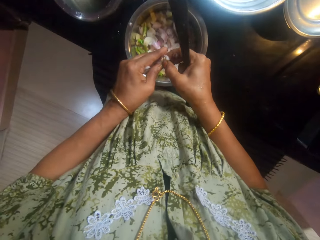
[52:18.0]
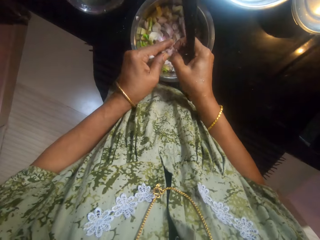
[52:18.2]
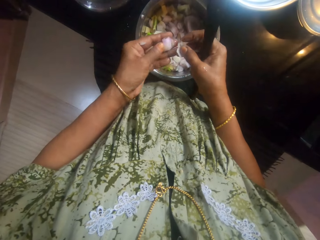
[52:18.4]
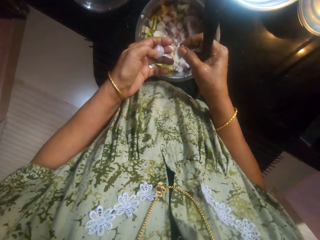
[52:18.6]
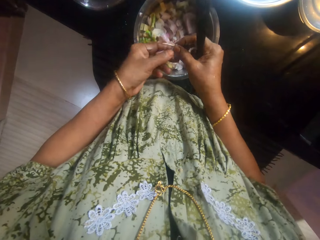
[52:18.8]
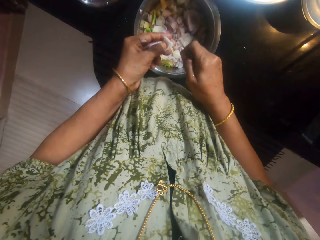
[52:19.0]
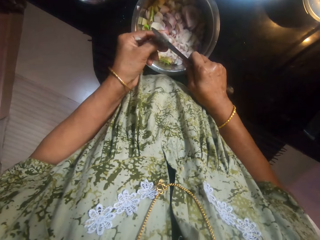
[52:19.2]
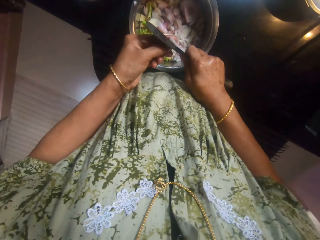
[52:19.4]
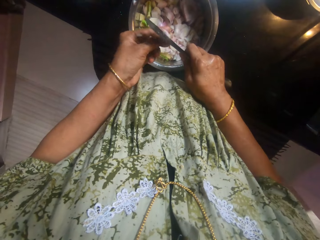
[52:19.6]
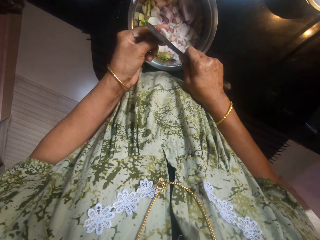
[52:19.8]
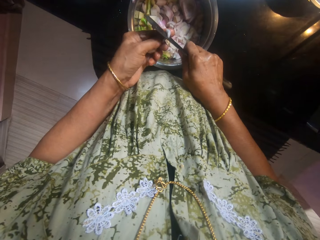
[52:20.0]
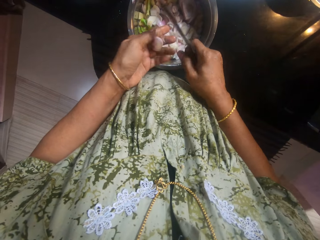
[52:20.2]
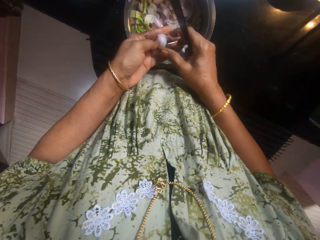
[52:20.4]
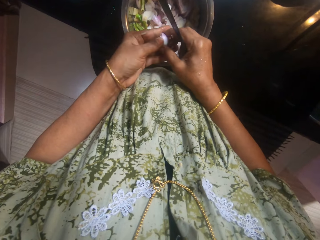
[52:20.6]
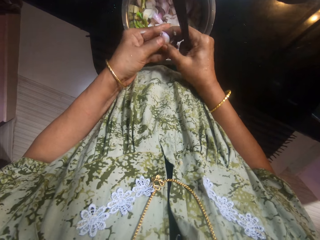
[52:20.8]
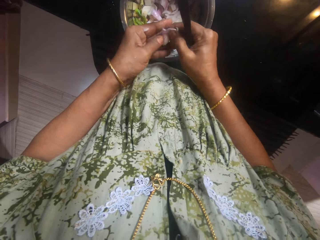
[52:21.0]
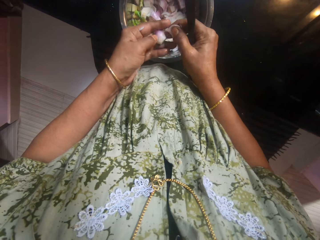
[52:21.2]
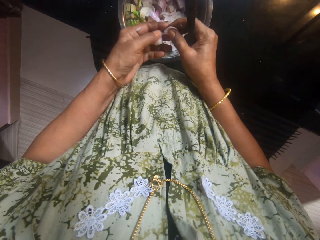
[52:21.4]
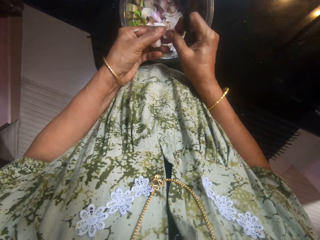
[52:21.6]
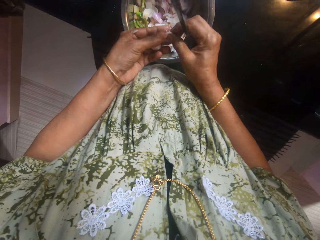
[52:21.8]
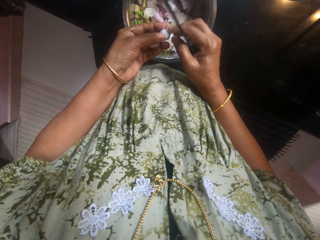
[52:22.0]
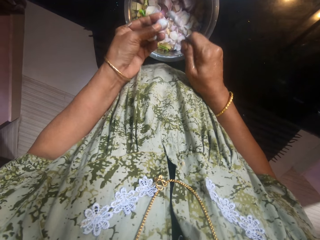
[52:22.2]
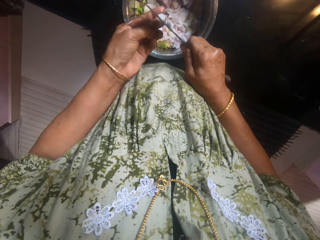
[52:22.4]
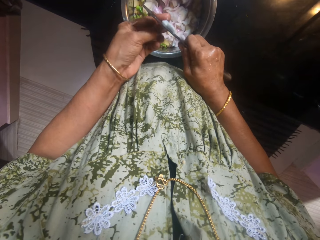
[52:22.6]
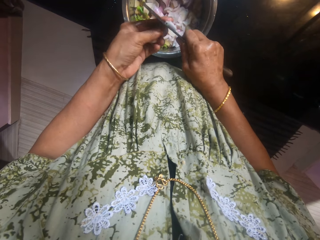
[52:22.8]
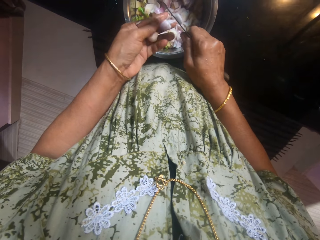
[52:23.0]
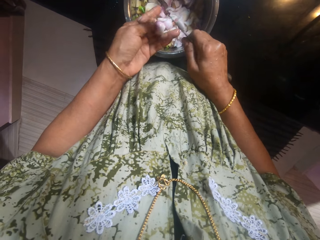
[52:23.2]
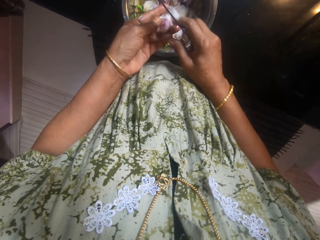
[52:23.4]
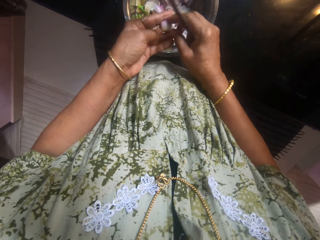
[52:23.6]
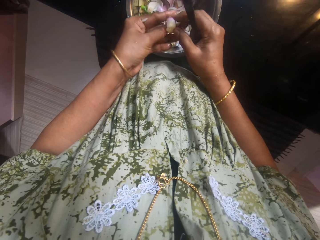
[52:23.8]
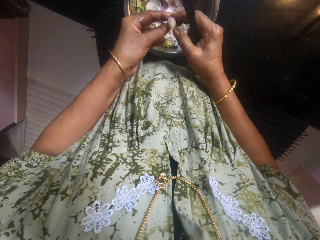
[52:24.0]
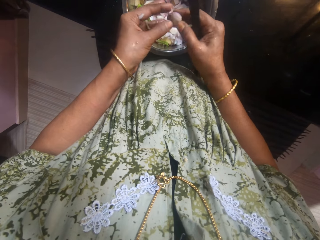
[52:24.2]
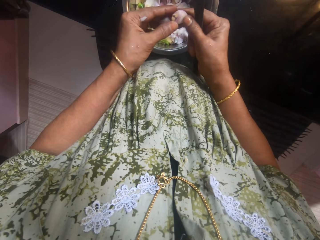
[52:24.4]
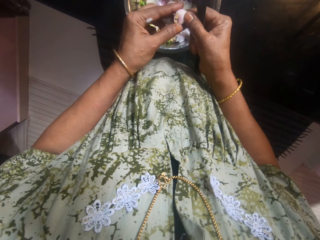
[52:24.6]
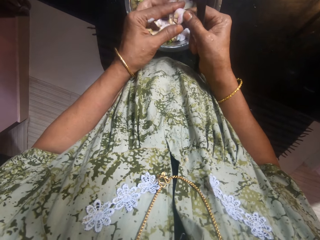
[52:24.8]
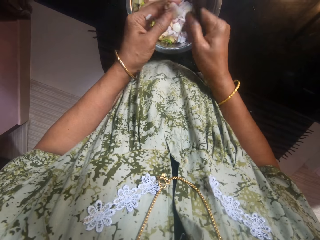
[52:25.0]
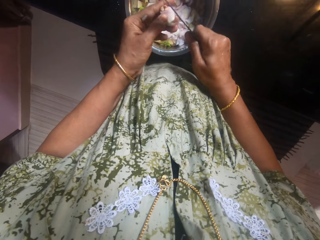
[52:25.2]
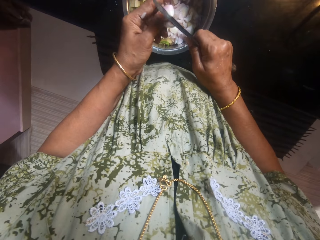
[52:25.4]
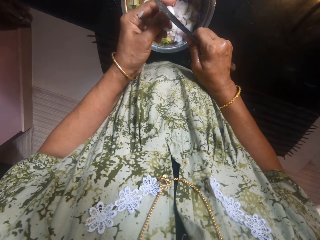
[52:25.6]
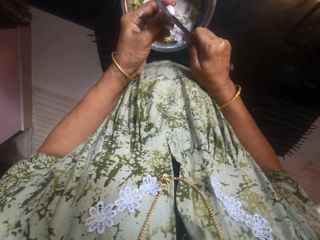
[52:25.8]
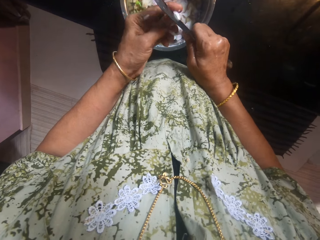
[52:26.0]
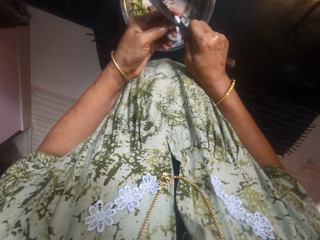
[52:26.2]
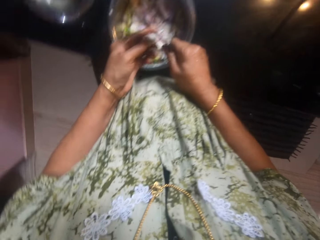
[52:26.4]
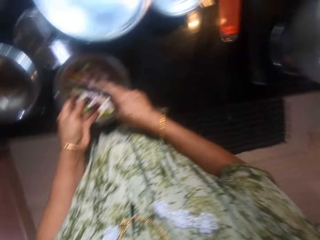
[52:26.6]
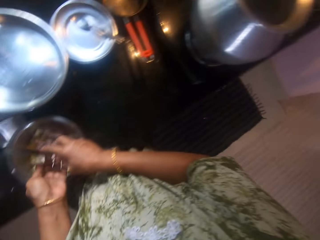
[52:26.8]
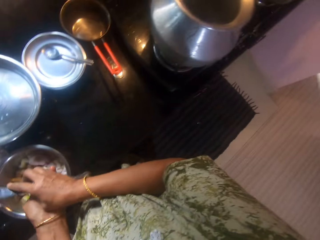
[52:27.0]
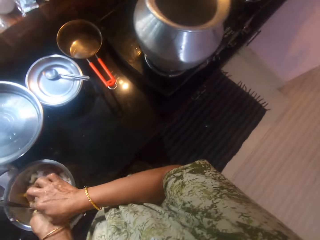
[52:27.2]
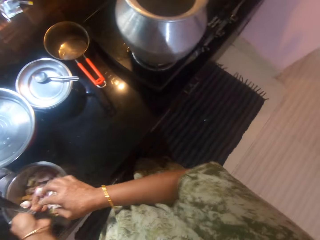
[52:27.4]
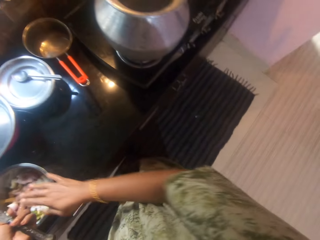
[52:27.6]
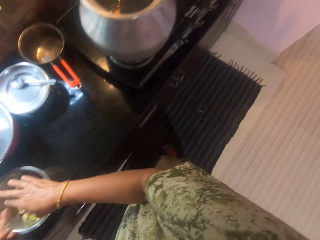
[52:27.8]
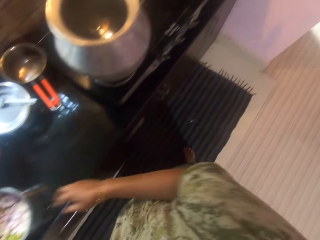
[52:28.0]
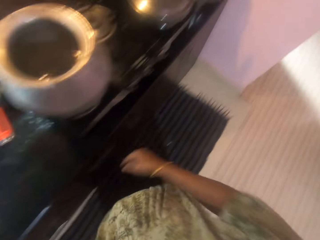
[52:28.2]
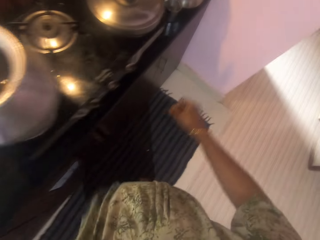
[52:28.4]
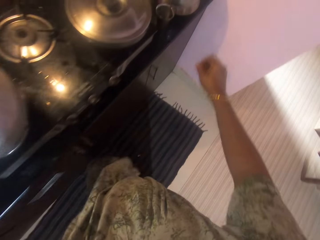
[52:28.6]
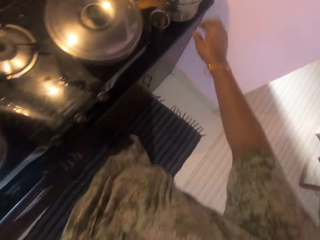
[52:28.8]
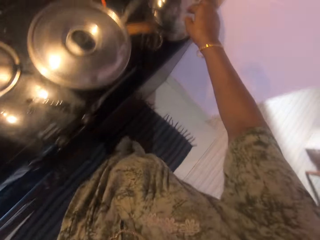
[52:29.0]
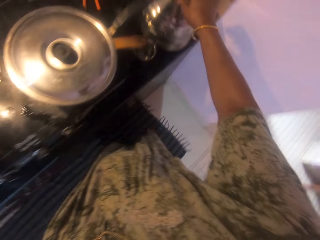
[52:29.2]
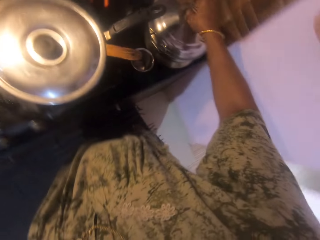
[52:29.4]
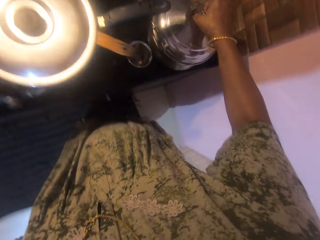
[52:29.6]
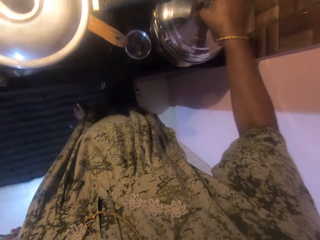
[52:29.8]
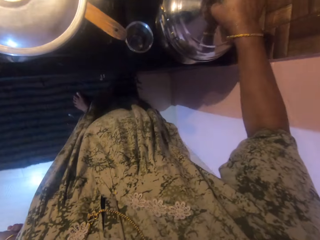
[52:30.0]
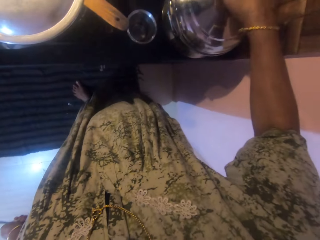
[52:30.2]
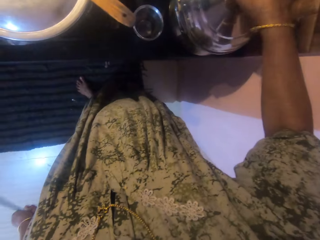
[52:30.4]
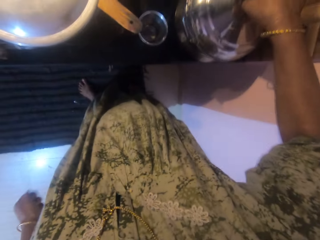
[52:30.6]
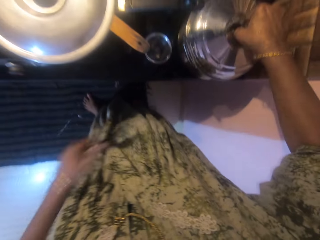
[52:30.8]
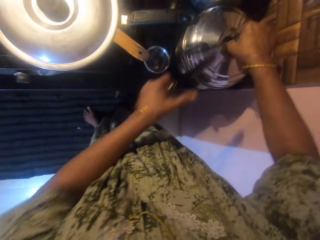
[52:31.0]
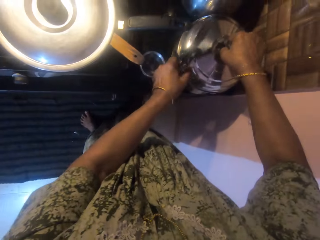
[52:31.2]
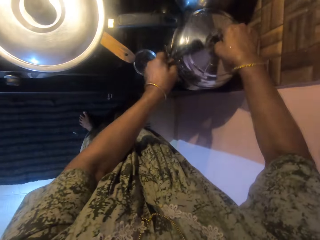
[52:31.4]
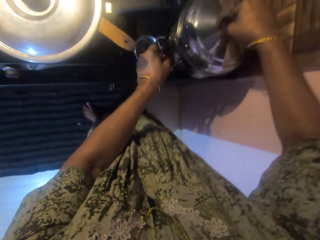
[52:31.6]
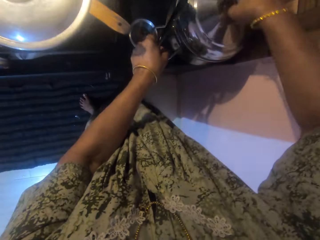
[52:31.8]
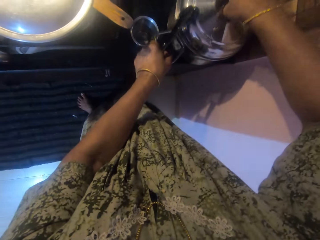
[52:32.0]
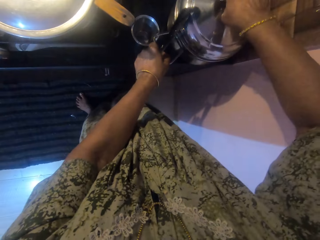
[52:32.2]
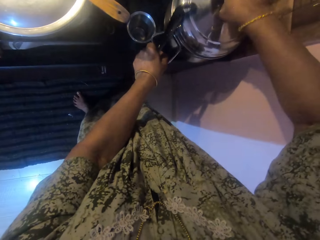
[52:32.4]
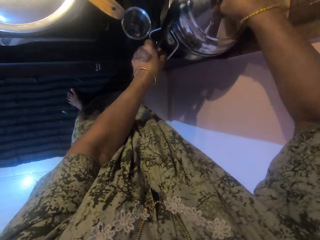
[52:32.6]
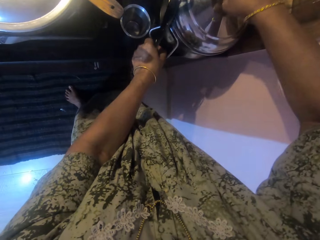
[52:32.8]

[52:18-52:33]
The camera wearer cuts onions with the knife in her right hand. She passes the knife to her left hand. She reaches for a pot. She opens another pot on the slab with both hands.

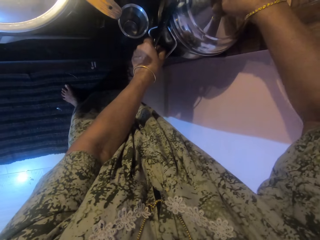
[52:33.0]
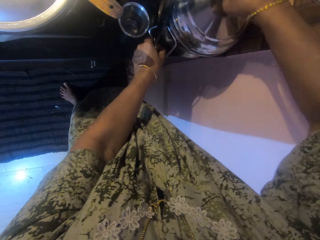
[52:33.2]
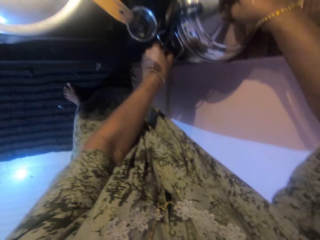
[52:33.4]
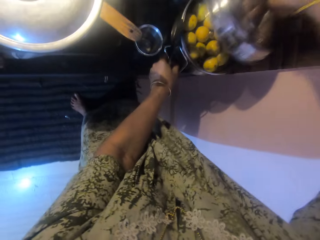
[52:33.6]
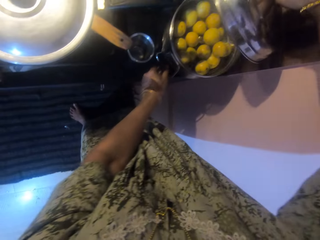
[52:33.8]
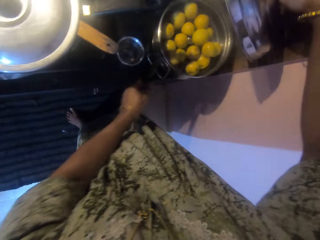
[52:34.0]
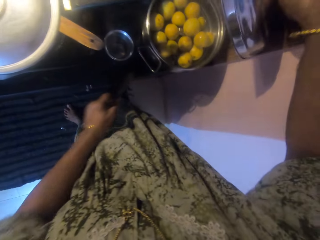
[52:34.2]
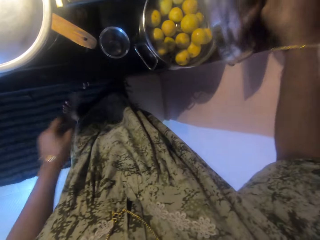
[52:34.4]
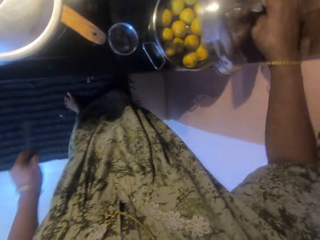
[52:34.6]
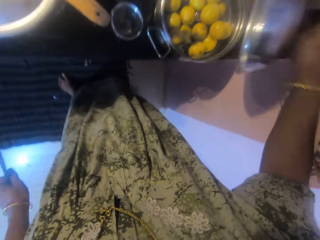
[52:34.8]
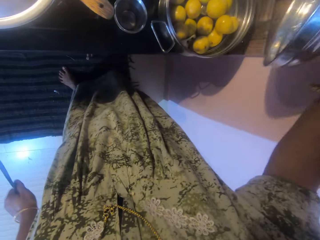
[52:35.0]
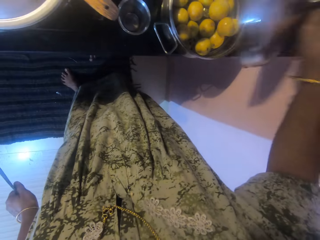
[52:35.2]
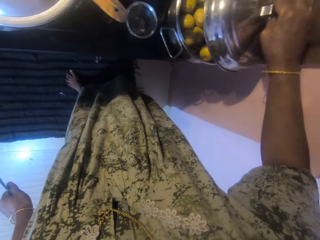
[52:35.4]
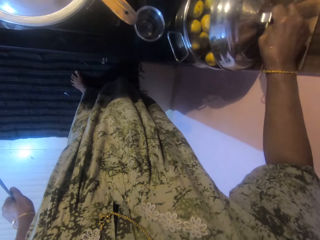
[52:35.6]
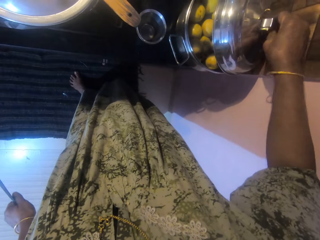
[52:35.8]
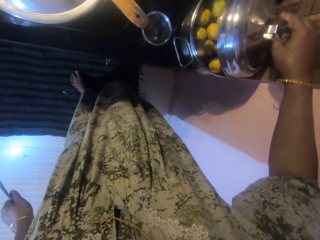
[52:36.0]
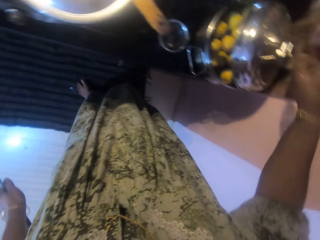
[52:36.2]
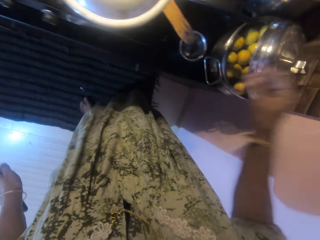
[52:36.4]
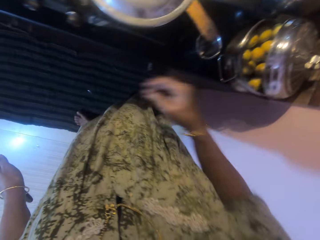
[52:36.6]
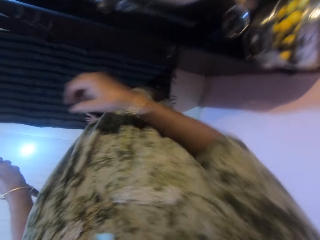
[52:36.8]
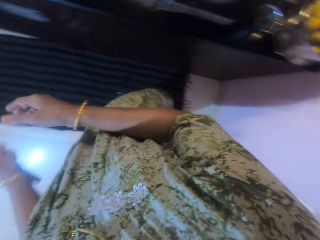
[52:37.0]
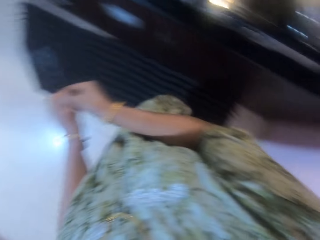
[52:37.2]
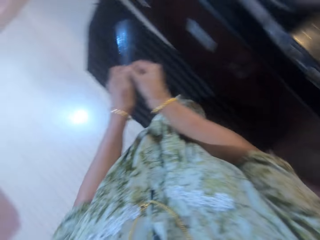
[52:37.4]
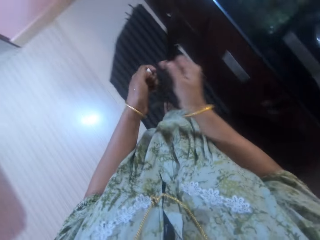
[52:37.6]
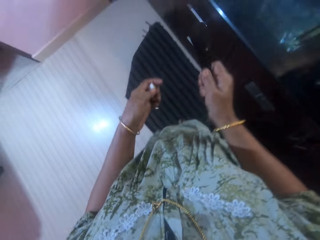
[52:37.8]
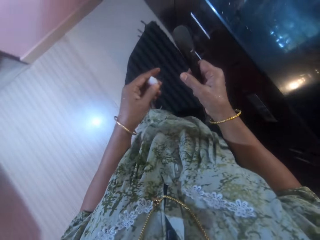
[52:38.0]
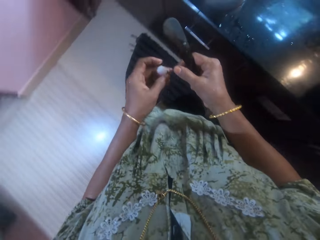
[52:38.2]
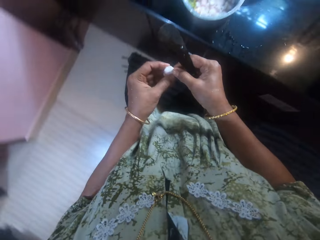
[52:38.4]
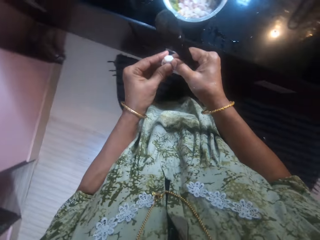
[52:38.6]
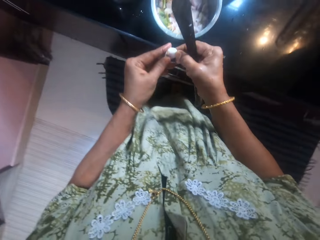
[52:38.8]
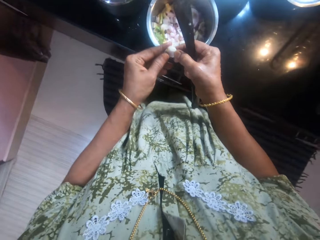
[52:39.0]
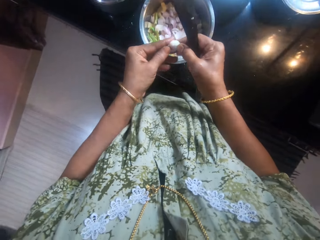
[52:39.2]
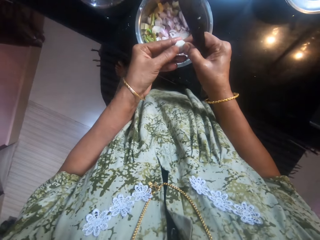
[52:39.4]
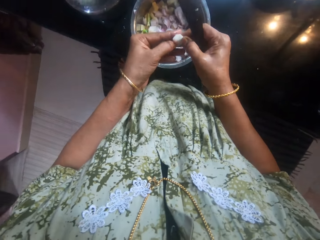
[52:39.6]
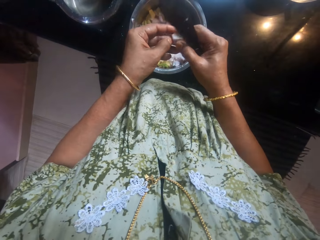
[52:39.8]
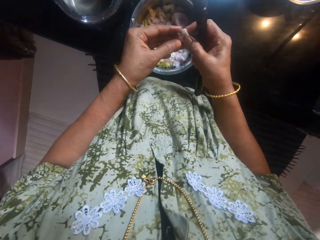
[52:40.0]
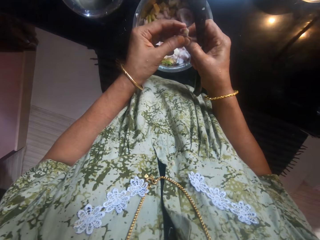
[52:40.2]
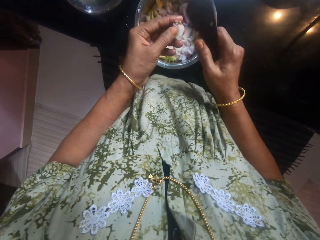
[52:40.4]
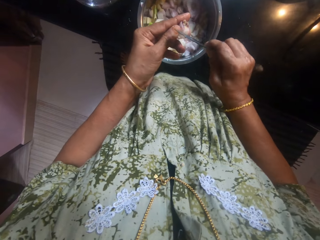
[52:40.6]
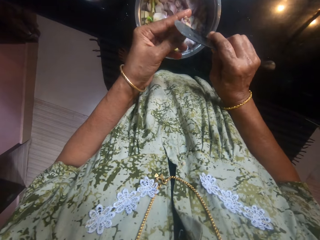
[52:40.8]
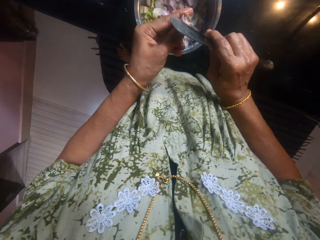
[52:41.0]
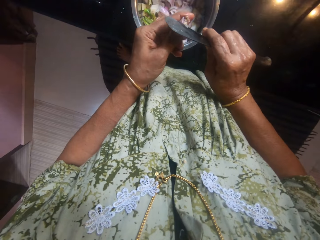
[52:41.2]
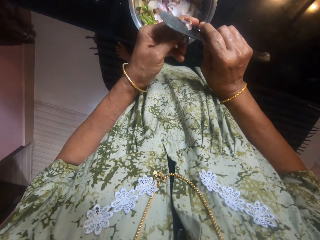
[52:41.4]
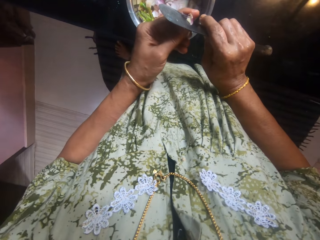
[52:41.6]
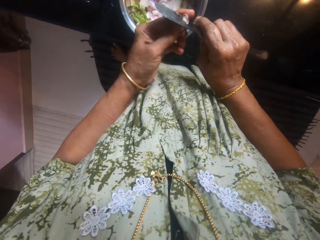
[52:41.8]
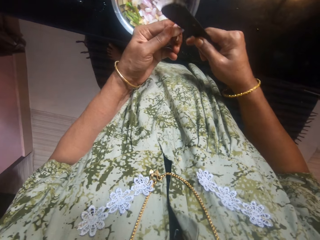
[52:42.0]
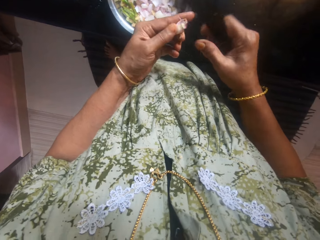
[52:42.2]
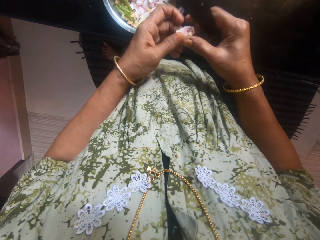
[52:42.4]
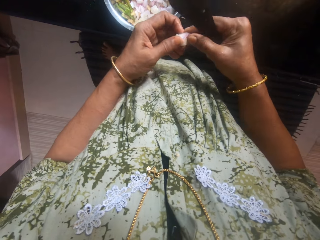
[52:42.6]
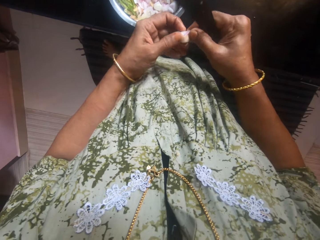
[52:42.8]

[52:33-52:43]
The camera wearer drops the pot cover on the pot with her right hand. She walks back to the pot with onions. She passes the knife to her right hand. She cuts the onion in her left hand with the knife. She puts a piece of cut onion away.
